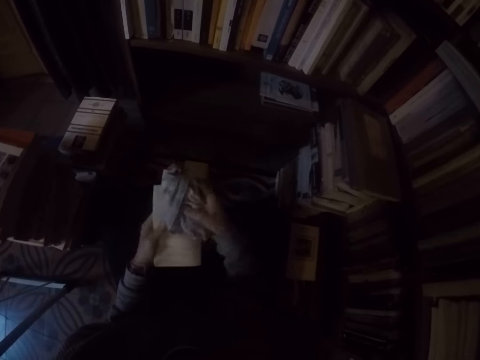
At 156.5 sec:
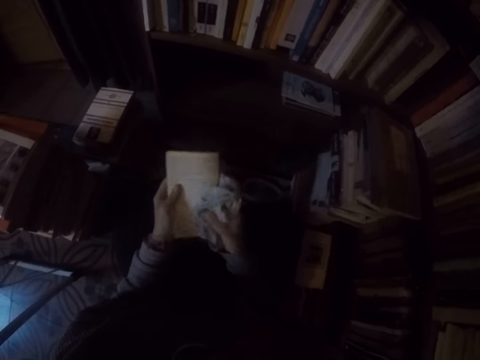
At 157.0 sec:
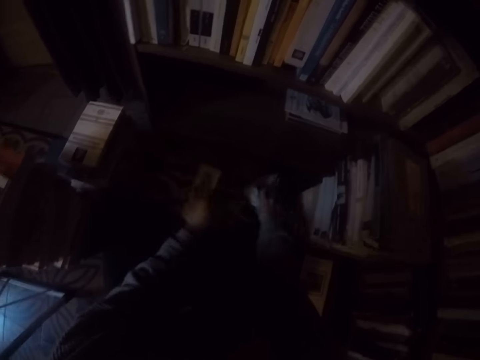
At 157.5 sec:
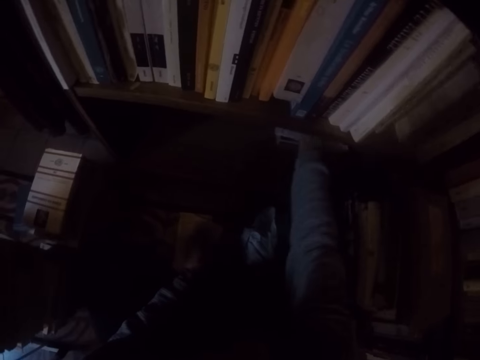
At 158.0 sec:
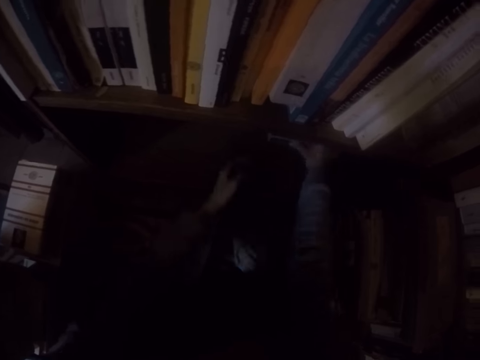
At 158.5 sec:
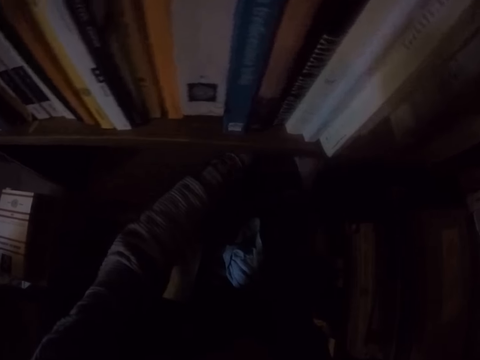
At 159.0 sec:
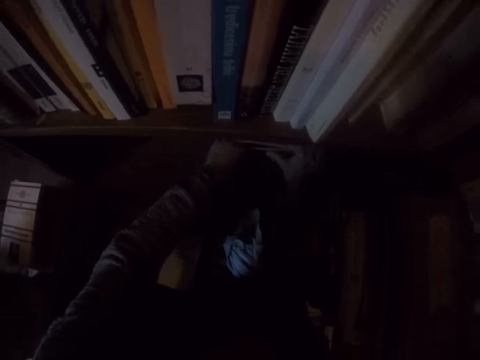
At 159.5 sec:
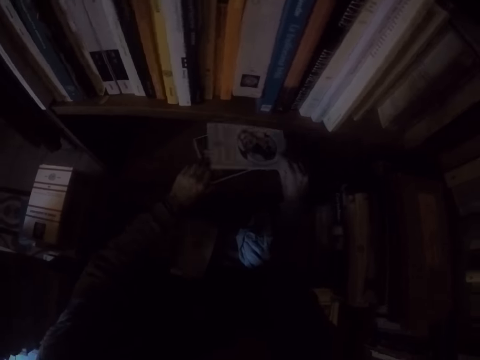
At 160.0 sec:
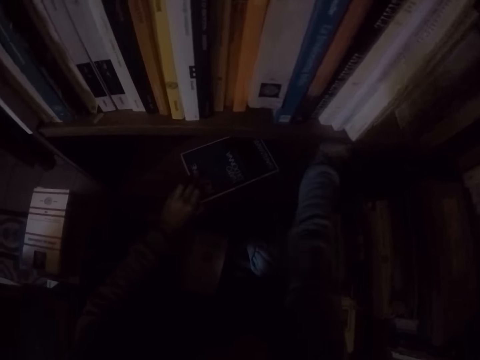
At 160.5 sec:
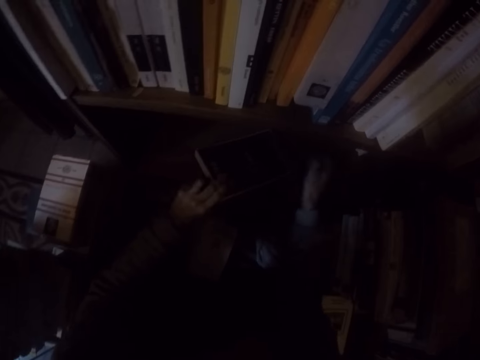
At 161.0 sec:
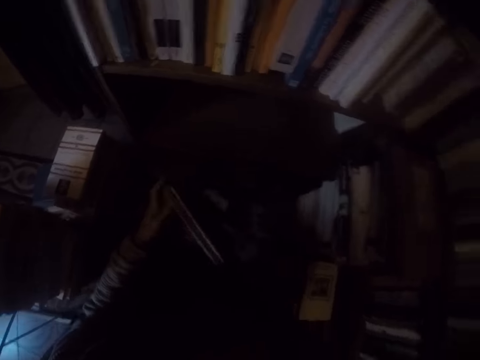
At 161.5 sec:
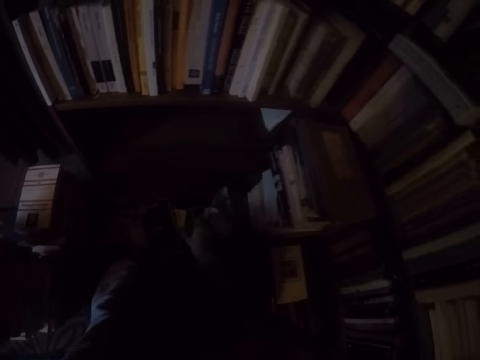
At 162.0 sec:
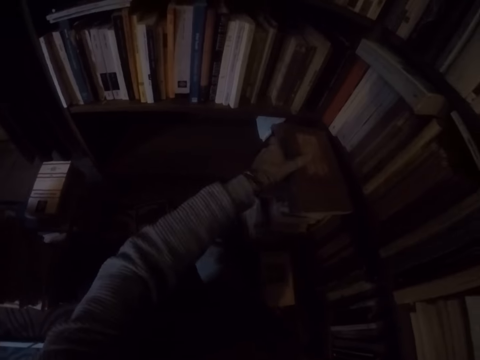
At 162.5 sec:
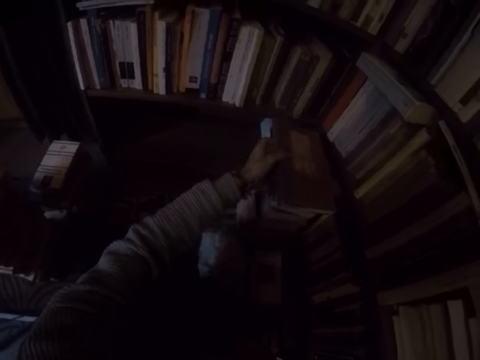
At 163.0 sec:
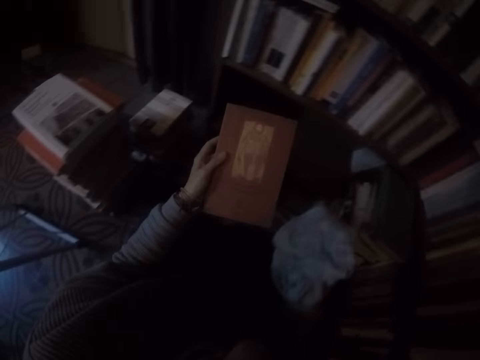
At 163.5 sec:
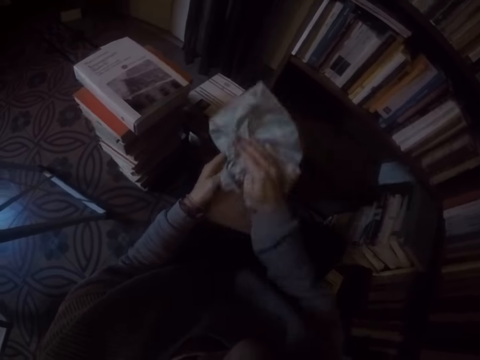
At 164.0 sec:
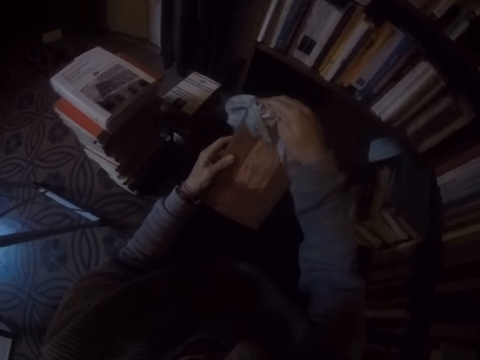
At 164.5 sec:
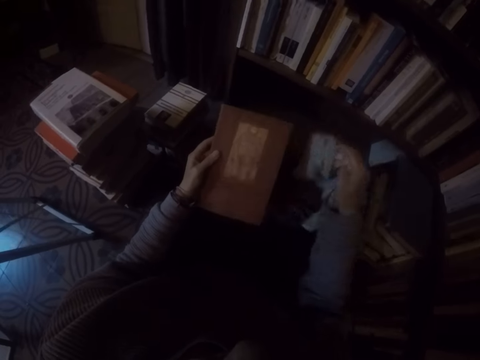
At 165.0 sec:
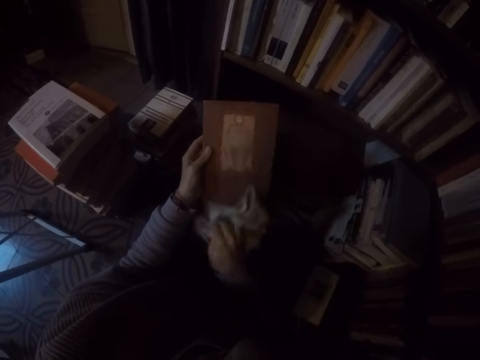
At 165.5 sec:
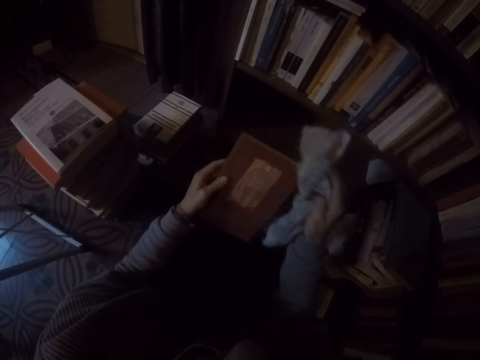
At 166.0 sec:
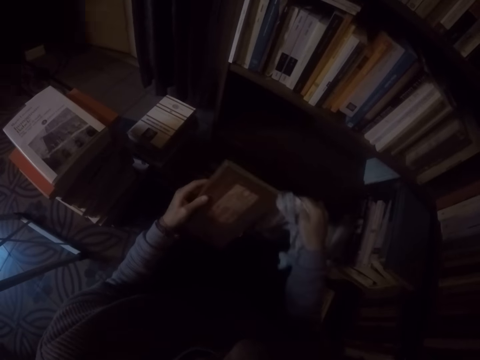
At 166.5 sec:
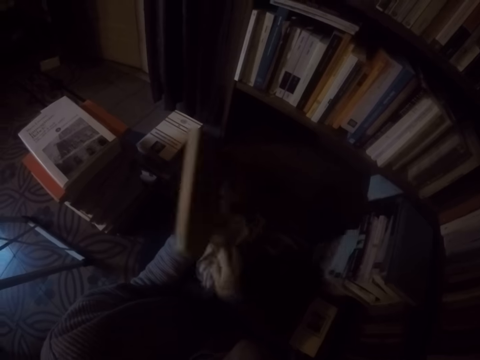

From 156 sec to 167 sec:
The camera wearer drops the rag in her right hand on the ground. She drops the book in her left hand on the ground. She drags out books from the shelf with both hands. She arranges the books in the bookshelf. She moves a book into the shelf with her right hand. She holds the book with both hands. She drops the book in both hands on the ground. She picks up the rag on the ground with her right hand. She picks up a book on the ground with her left hand. She wipes the book with the rag in her right hand.

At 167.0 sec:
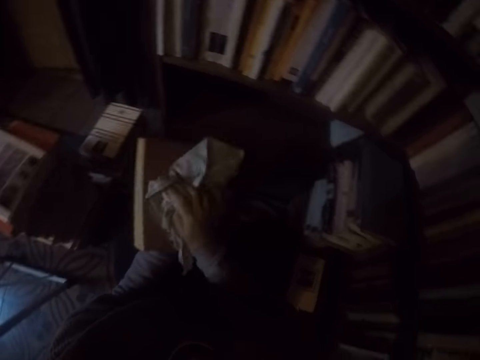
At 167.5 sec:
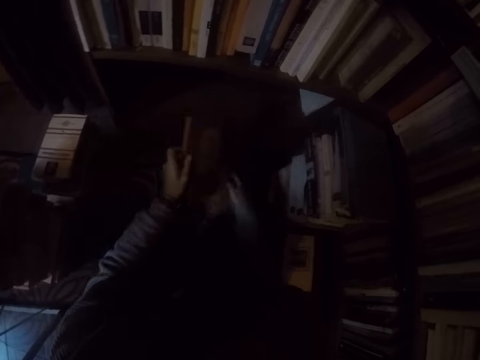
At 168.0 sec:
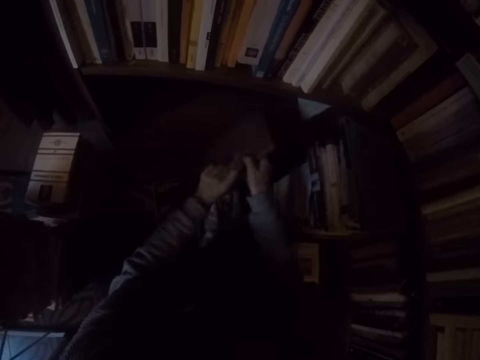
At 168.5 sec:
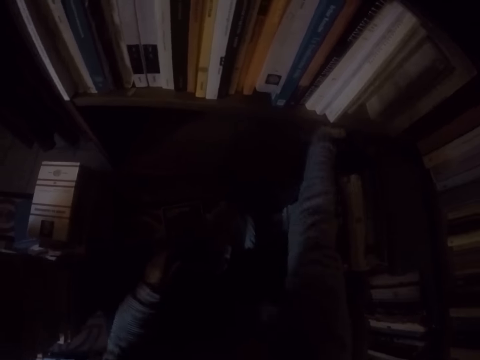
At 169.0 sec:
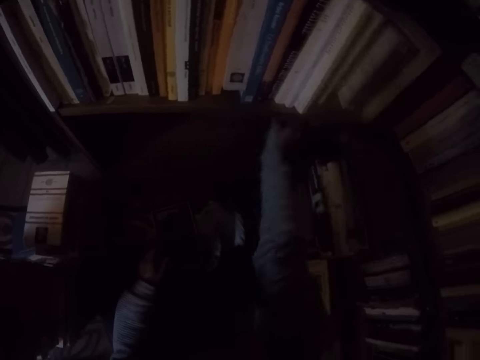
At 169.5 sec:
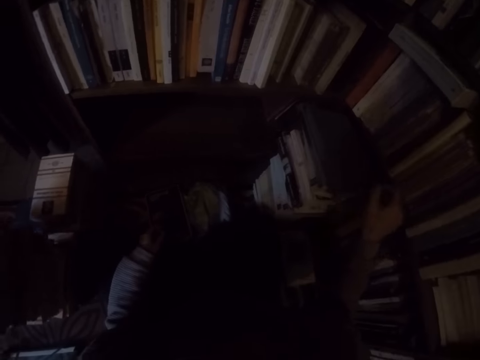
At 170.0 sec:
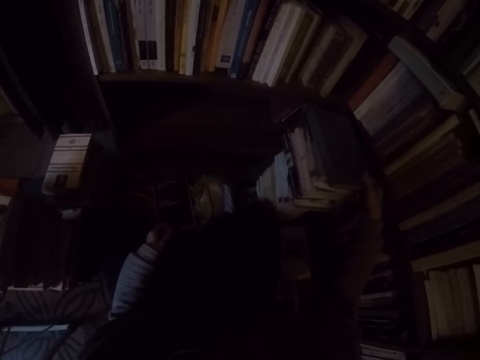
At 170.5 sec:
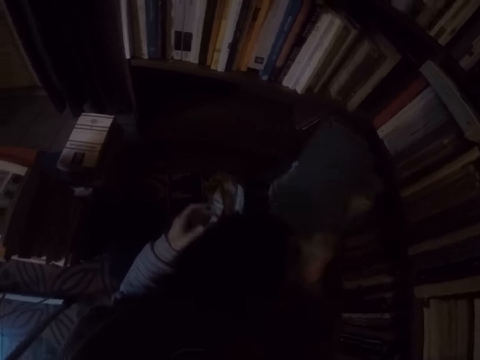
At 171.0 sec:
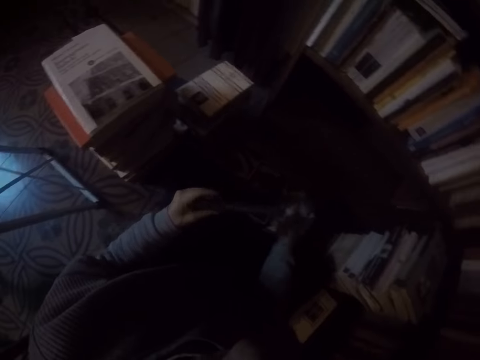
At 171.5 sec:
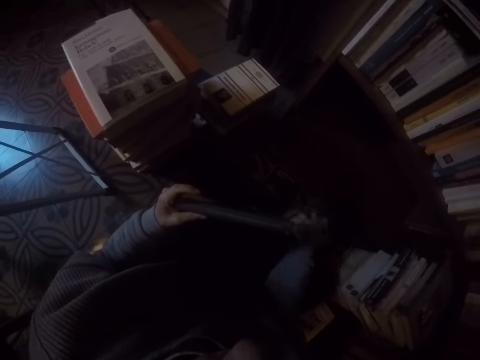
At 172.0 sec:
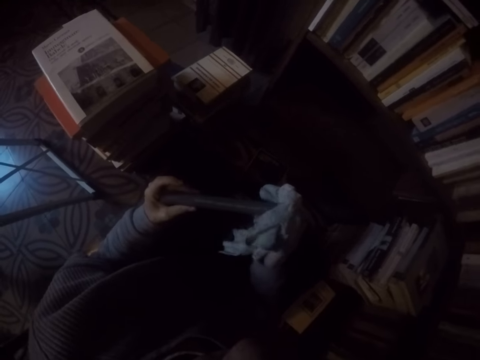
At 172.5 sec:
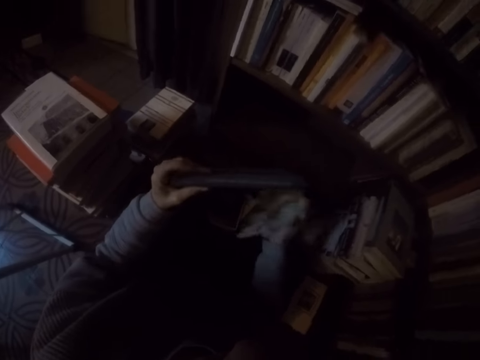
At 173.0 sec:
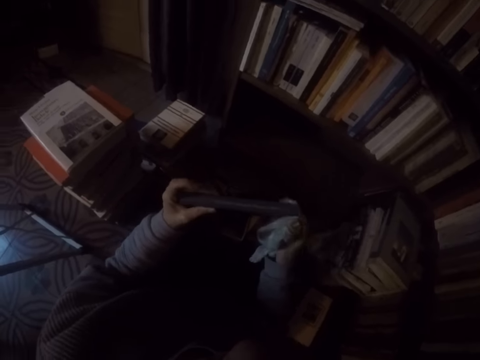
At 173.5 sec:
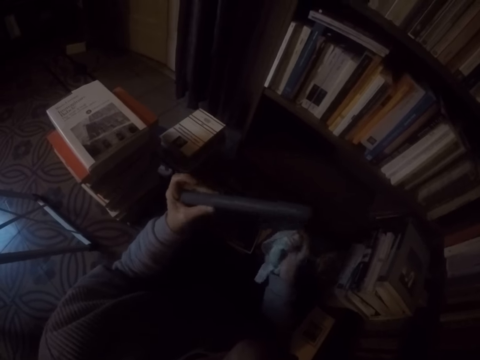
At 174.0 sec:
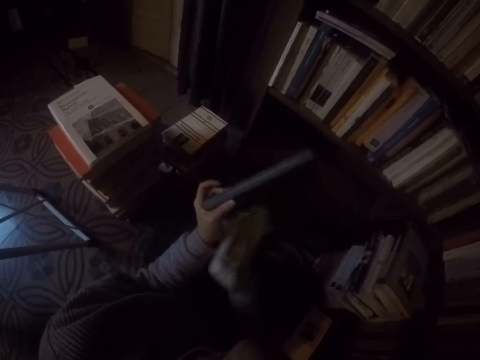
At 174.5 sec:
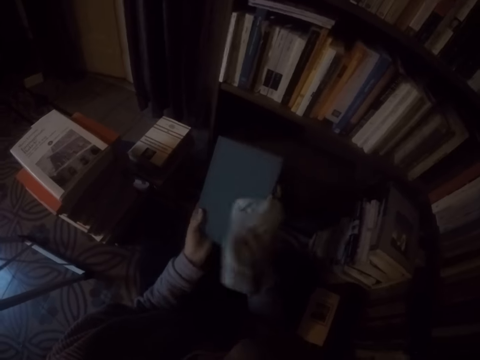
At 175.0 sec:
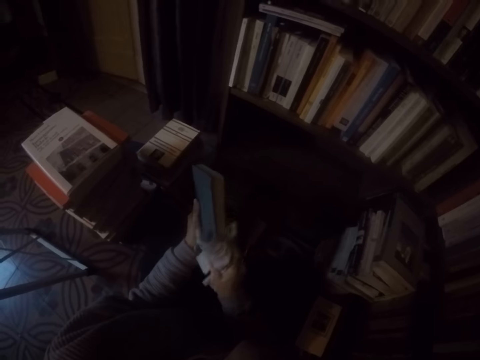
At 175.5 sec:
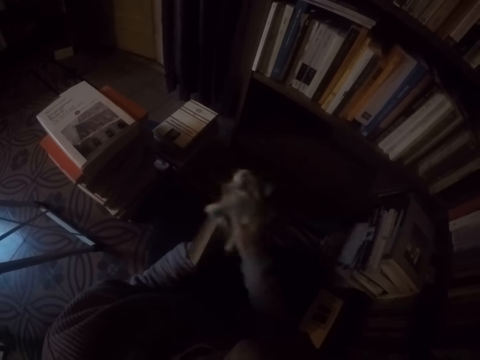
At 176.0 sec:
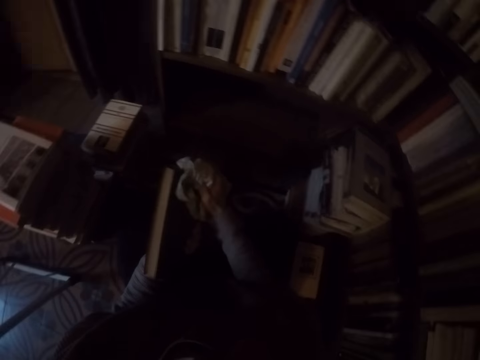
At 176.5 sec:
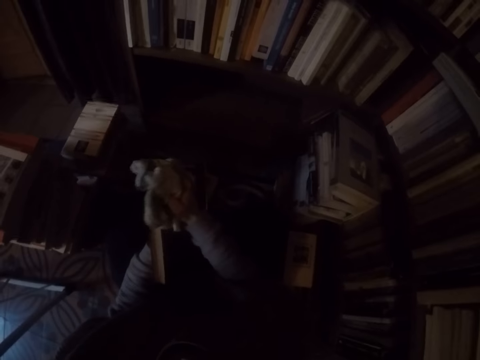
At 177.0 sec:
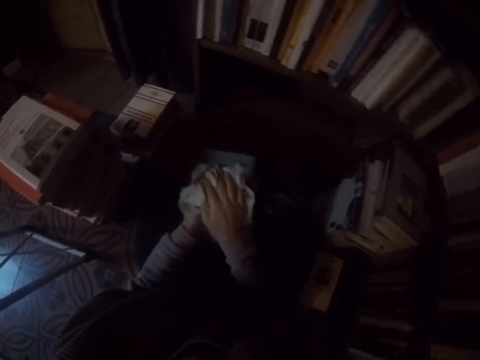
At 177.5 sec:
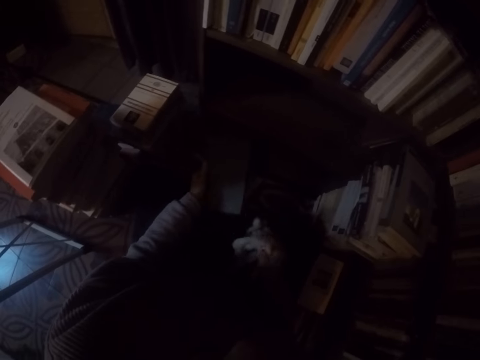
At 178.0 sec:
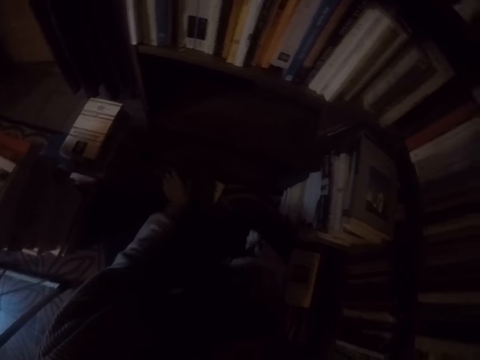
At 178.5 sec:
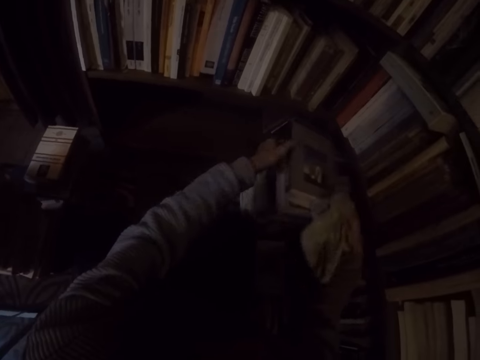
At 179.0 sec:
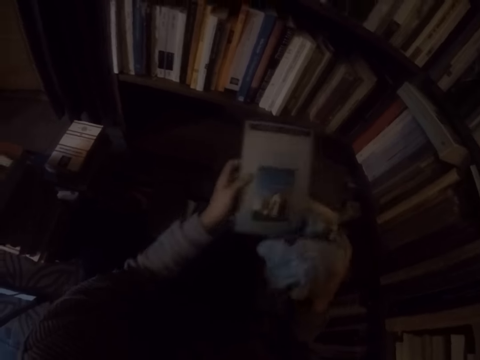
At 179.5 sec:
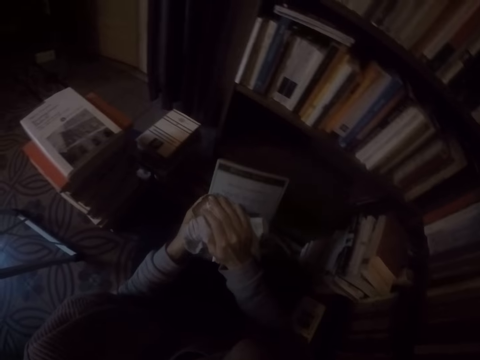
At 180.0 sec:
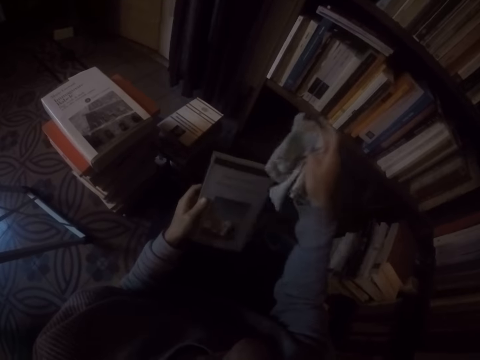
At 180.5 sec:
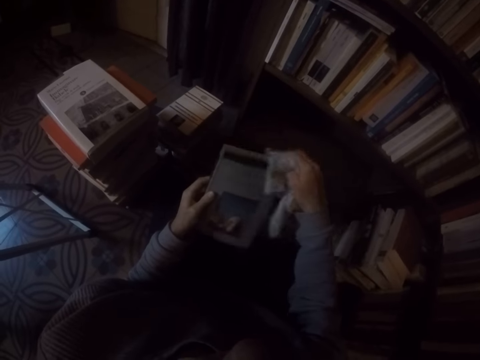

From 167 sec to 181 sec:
The camera wearer drops the rag in her right hand on the ground. She passes the book in her left hand to her right hand. She places the book into the shelf with her right hand. She picks up a book on the ground with her right hand and passes the book in her right hand to her left hand. She picks up the rag on the ground with her right hand. She wipes the book with the rag in her right hand. She drops the book in her left hand on the ground. She picks up a book on the ground with both hands. She wipes the book with the rag in her right hand.

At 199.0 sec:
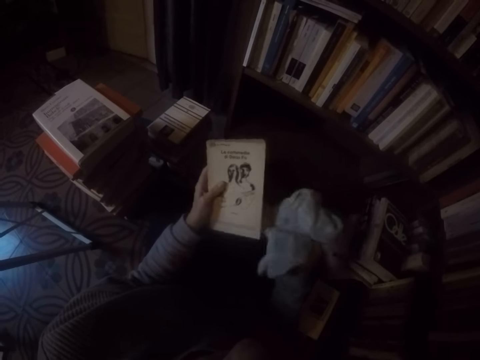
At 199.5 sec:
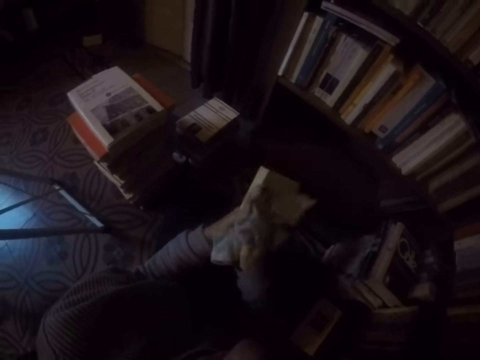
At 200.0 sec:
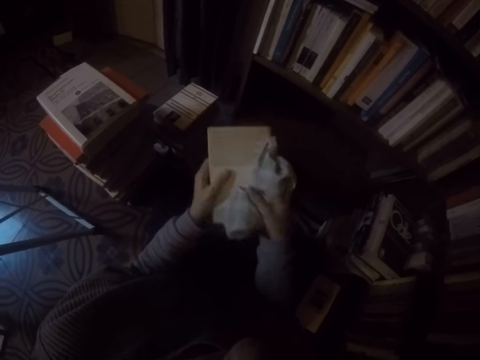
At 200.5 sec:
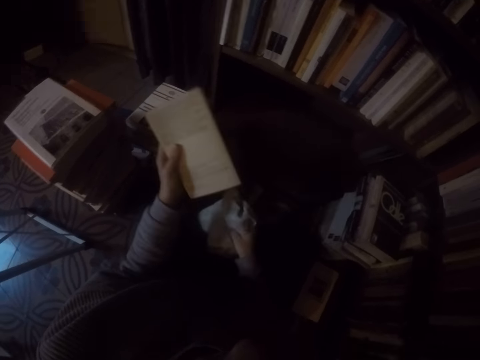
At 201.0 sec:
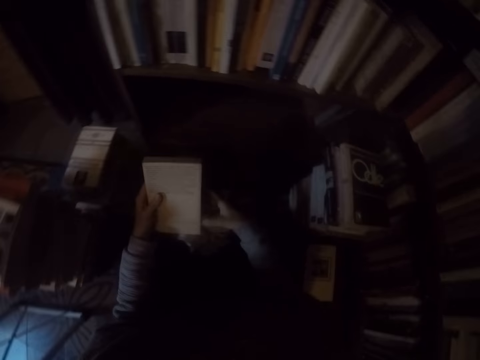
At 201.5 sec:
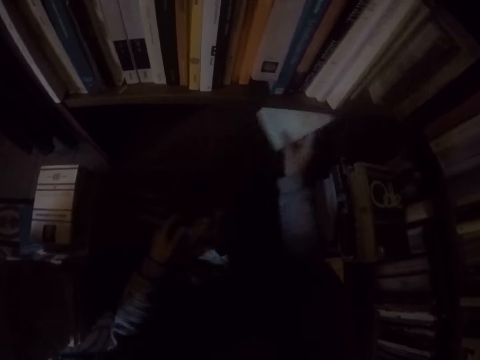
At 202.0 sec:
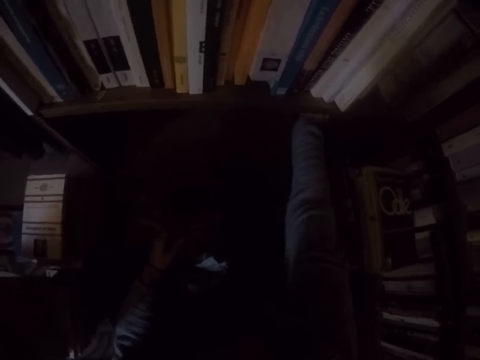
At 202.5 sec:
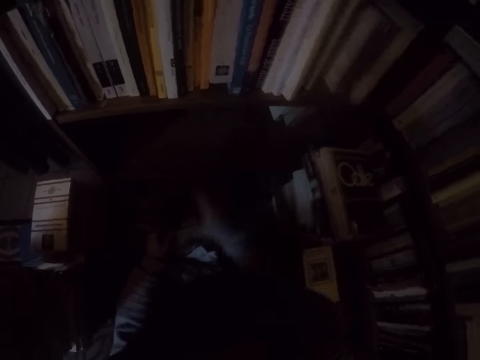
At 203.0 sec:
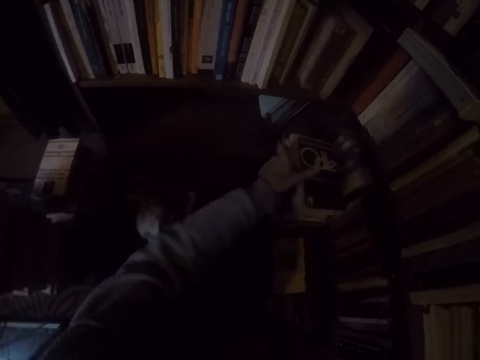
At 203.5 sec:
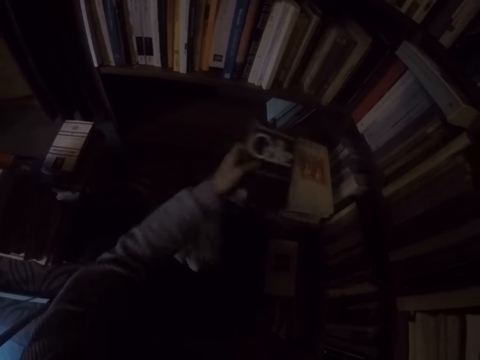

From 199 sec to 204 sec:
The camera wearer drops the rag in her right hand on the ground. She passes the book in her left hand to her right hand. She places the book into the shelf with her right hand. She picks up the rag on the ground with her right hand. She picks up a book on the ground with her left hand.
